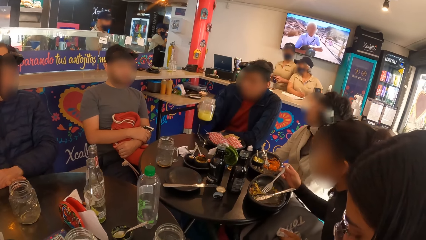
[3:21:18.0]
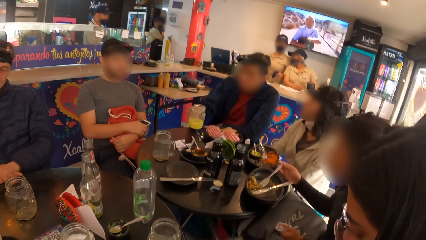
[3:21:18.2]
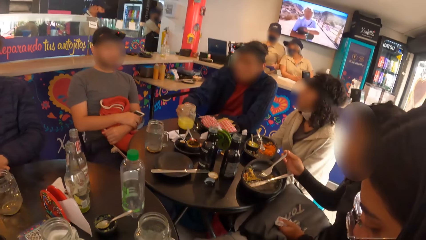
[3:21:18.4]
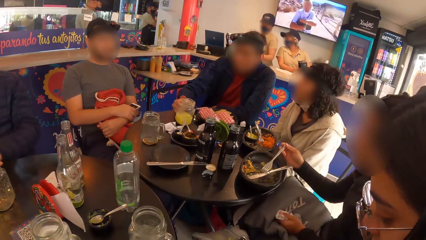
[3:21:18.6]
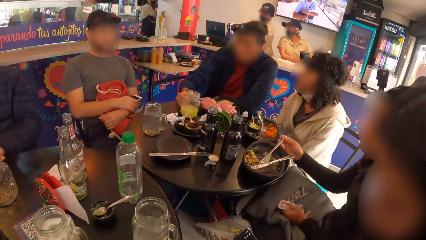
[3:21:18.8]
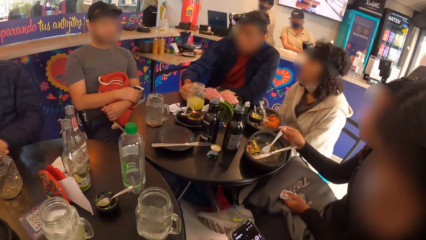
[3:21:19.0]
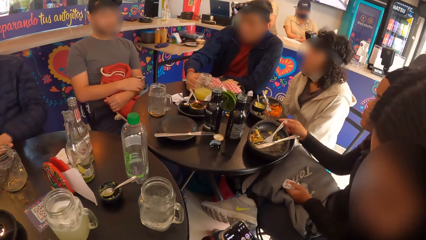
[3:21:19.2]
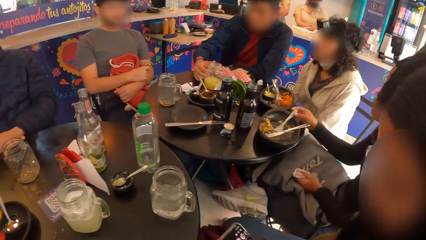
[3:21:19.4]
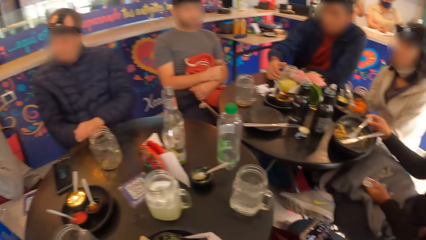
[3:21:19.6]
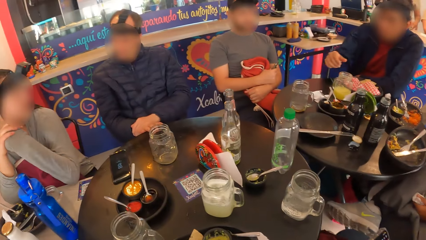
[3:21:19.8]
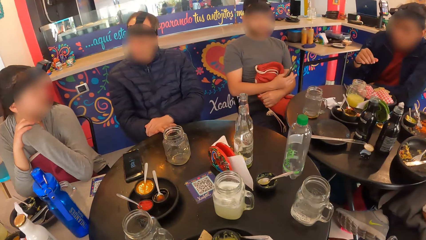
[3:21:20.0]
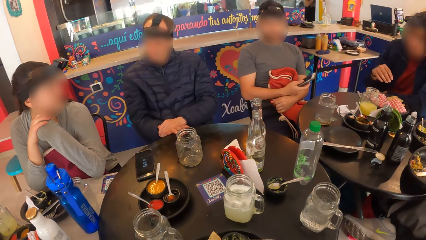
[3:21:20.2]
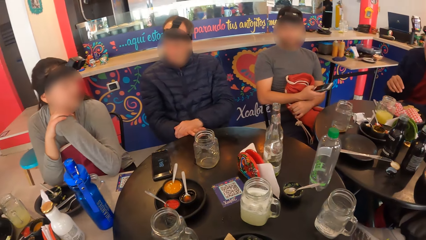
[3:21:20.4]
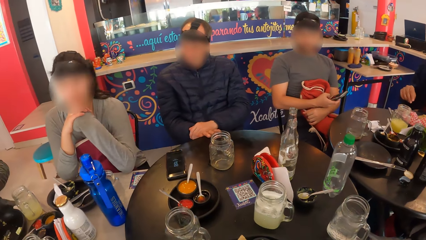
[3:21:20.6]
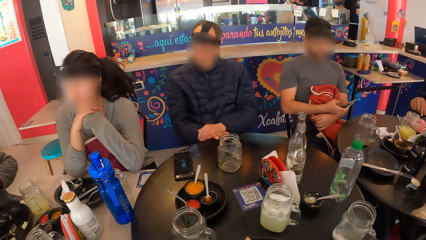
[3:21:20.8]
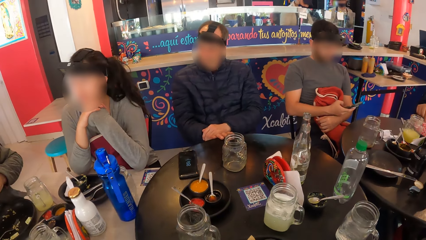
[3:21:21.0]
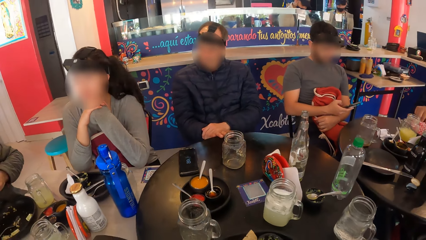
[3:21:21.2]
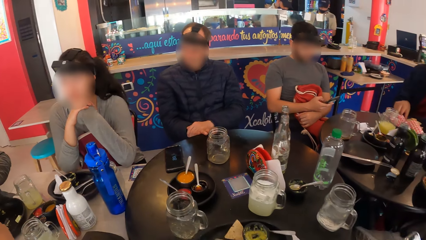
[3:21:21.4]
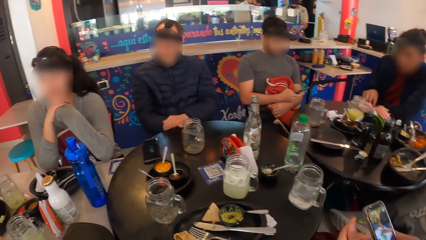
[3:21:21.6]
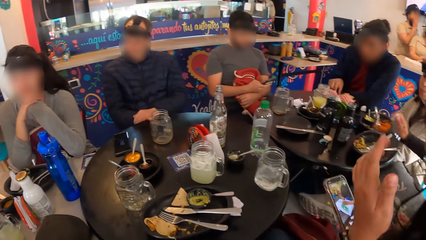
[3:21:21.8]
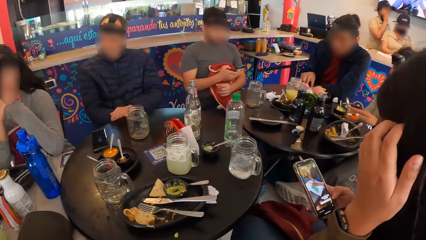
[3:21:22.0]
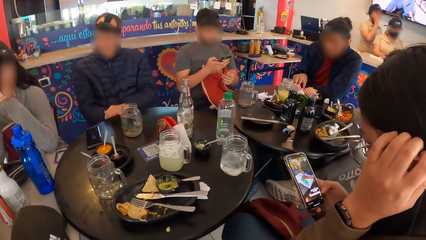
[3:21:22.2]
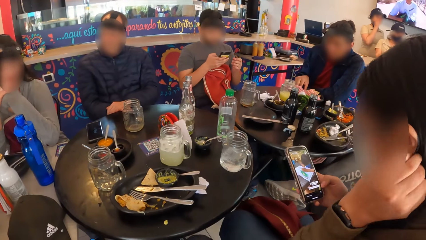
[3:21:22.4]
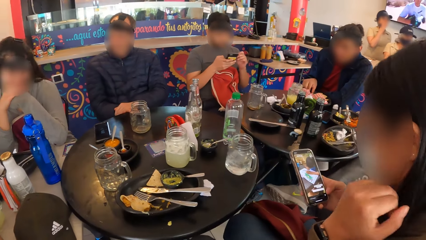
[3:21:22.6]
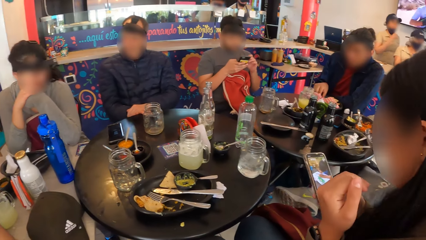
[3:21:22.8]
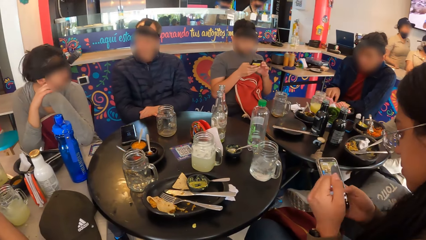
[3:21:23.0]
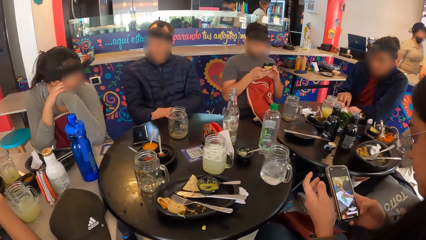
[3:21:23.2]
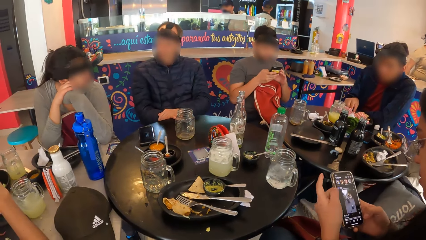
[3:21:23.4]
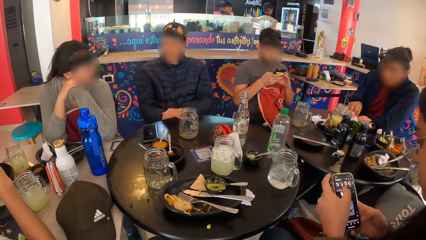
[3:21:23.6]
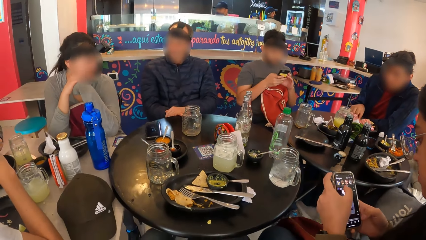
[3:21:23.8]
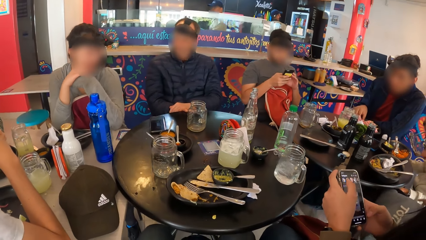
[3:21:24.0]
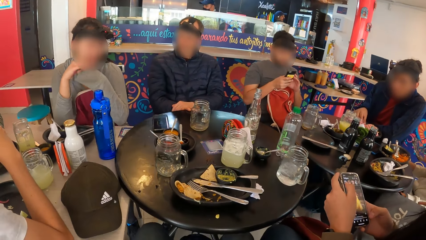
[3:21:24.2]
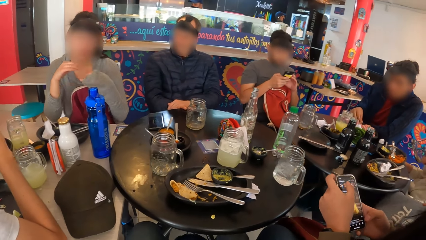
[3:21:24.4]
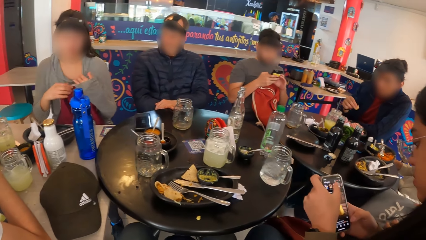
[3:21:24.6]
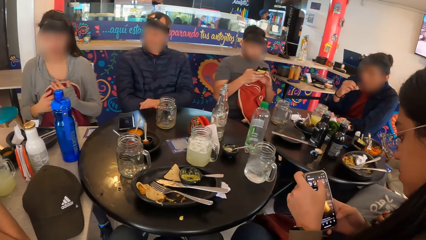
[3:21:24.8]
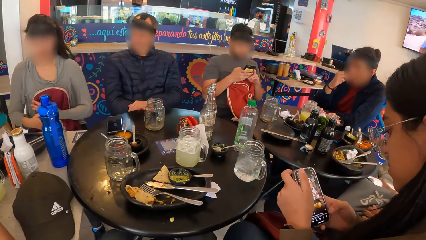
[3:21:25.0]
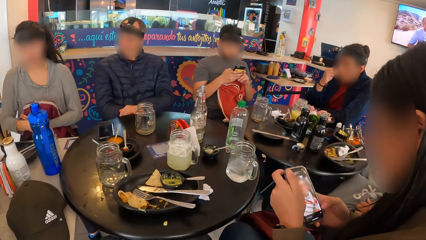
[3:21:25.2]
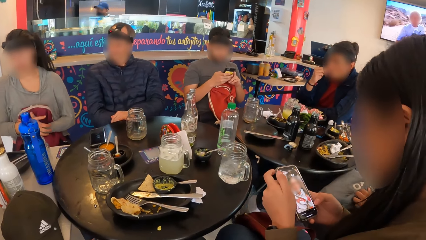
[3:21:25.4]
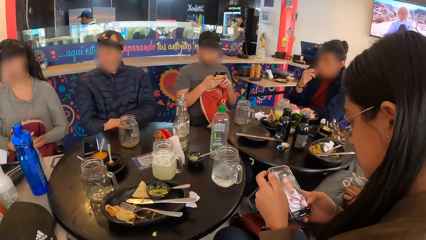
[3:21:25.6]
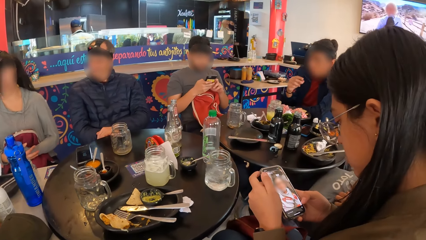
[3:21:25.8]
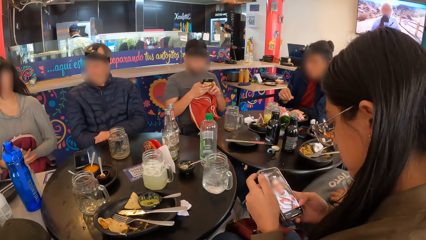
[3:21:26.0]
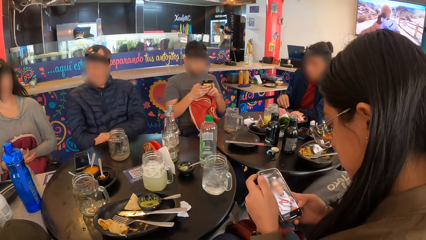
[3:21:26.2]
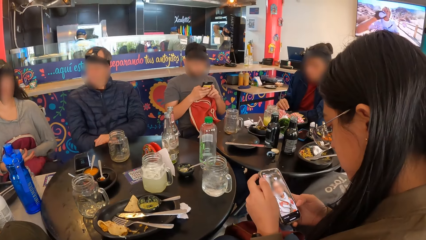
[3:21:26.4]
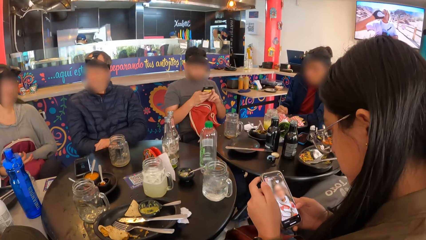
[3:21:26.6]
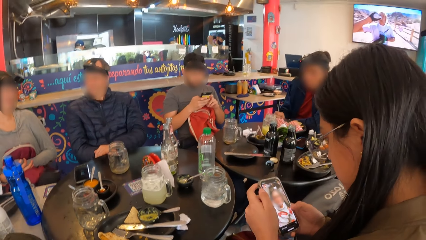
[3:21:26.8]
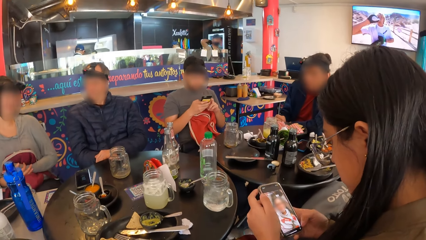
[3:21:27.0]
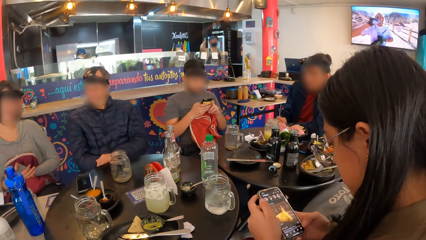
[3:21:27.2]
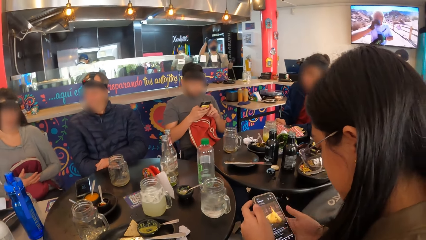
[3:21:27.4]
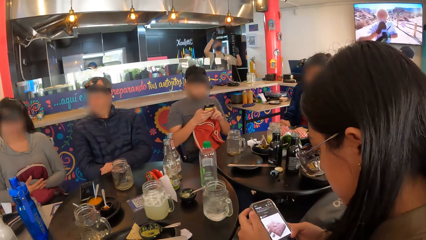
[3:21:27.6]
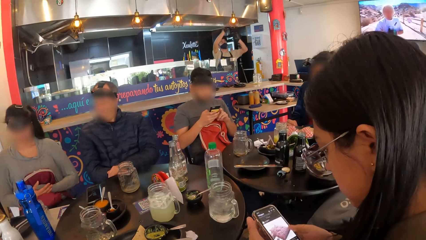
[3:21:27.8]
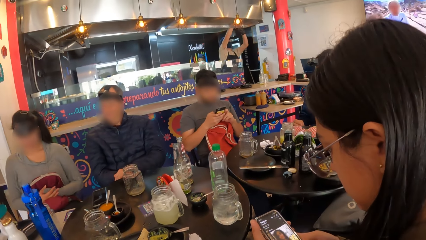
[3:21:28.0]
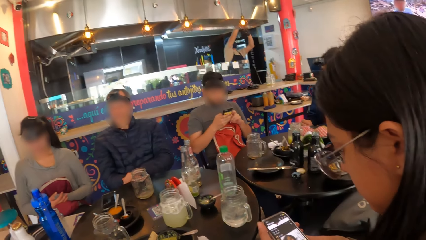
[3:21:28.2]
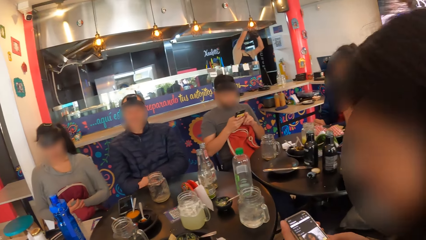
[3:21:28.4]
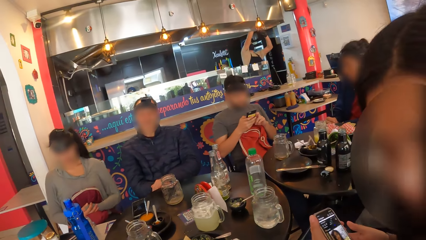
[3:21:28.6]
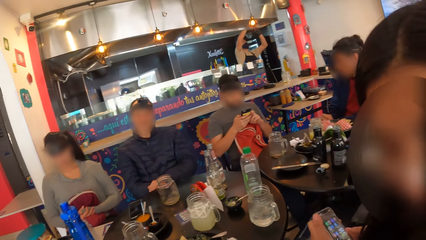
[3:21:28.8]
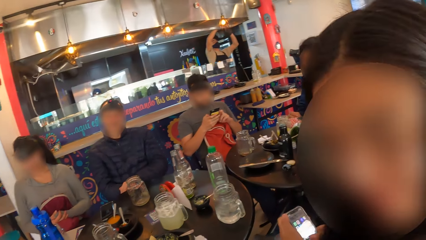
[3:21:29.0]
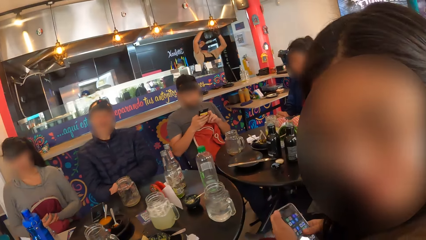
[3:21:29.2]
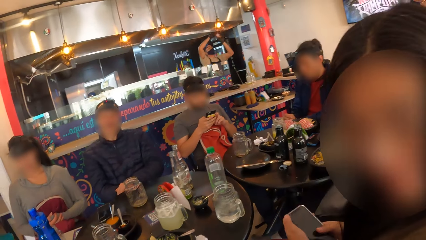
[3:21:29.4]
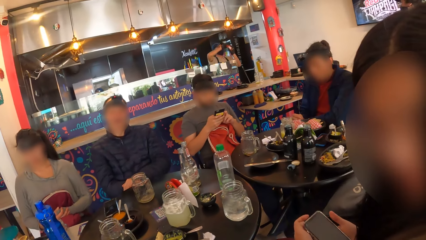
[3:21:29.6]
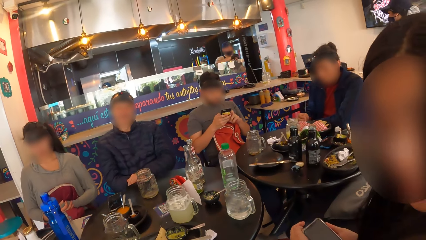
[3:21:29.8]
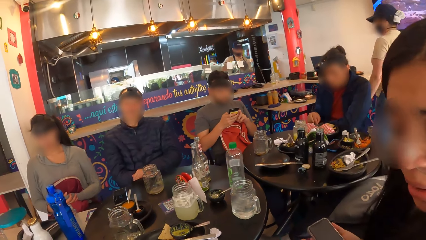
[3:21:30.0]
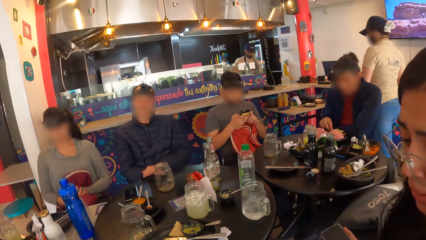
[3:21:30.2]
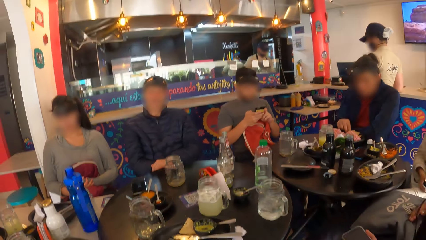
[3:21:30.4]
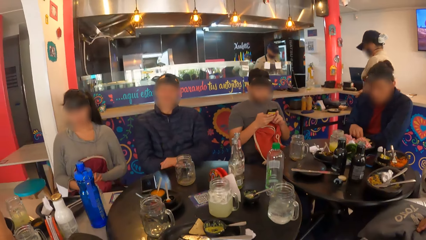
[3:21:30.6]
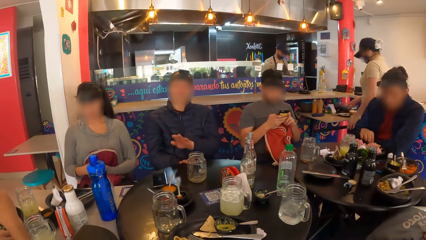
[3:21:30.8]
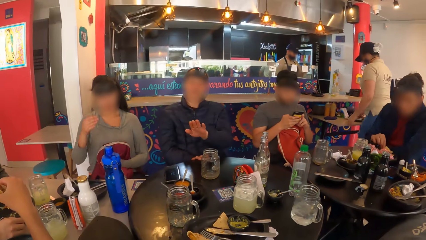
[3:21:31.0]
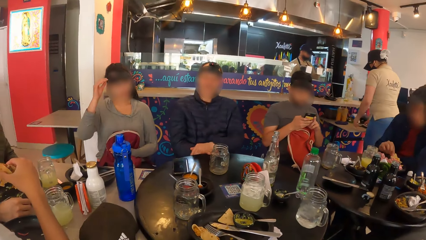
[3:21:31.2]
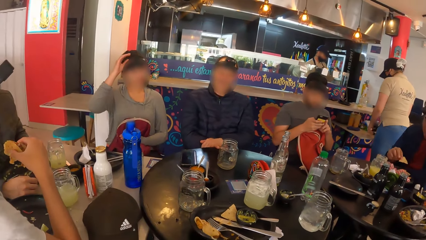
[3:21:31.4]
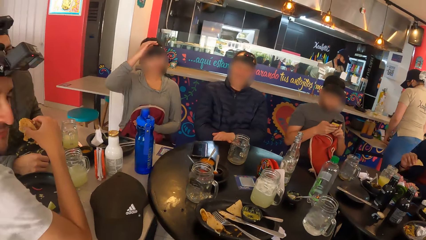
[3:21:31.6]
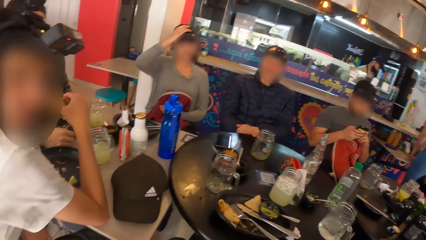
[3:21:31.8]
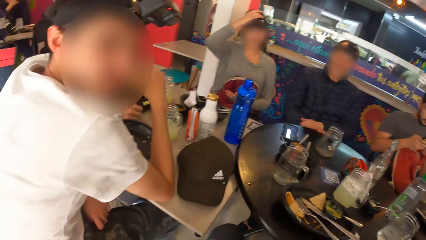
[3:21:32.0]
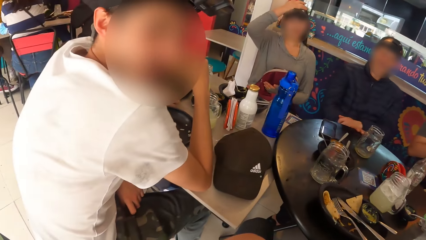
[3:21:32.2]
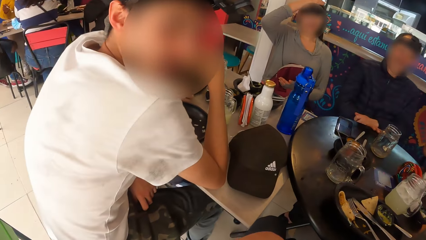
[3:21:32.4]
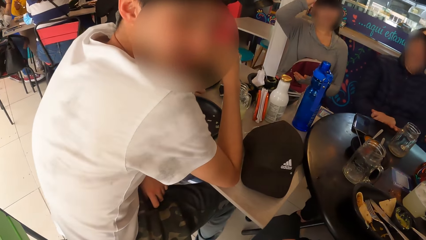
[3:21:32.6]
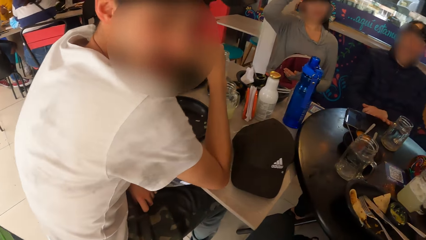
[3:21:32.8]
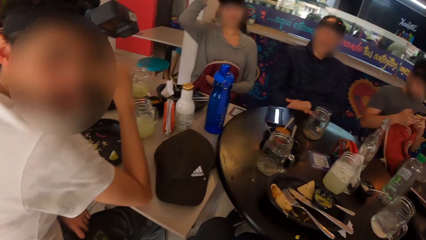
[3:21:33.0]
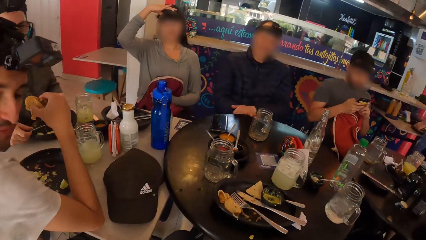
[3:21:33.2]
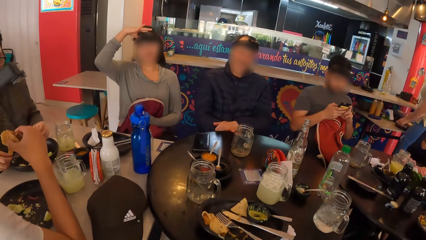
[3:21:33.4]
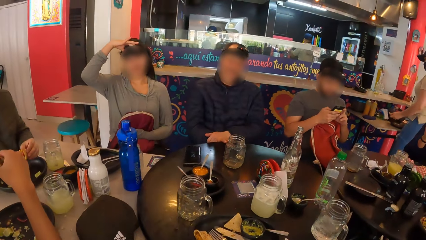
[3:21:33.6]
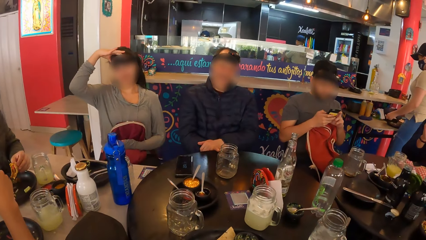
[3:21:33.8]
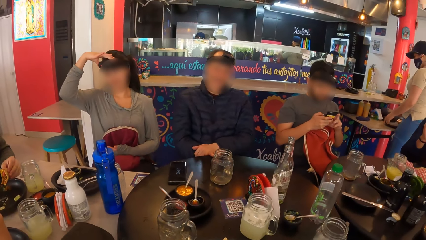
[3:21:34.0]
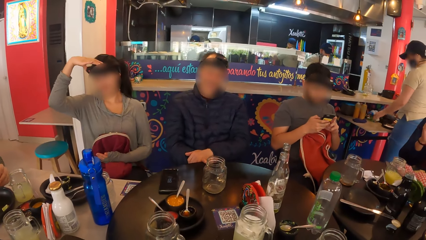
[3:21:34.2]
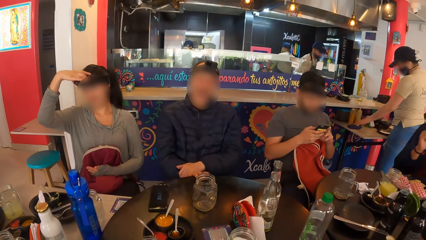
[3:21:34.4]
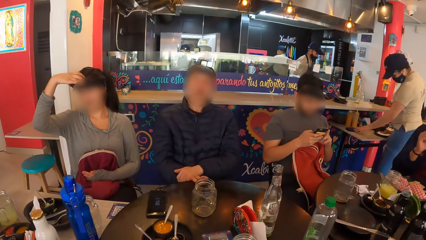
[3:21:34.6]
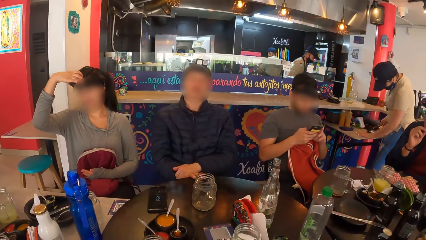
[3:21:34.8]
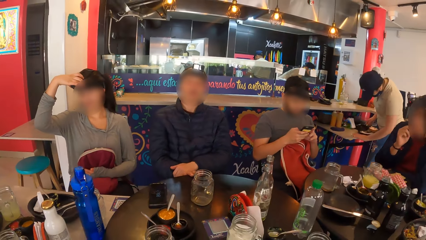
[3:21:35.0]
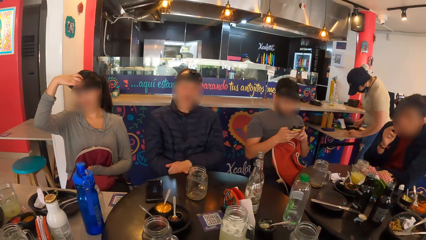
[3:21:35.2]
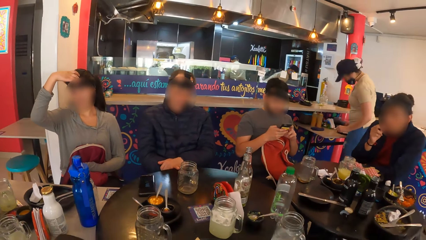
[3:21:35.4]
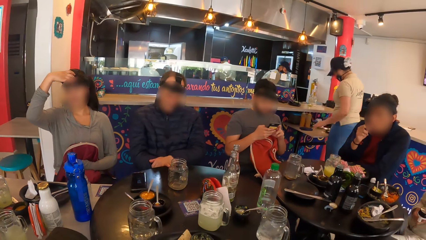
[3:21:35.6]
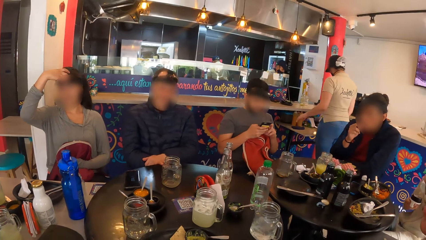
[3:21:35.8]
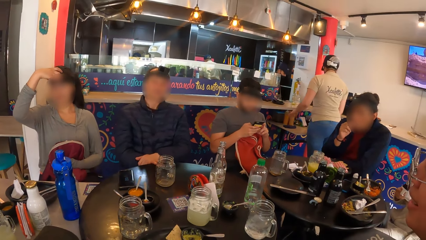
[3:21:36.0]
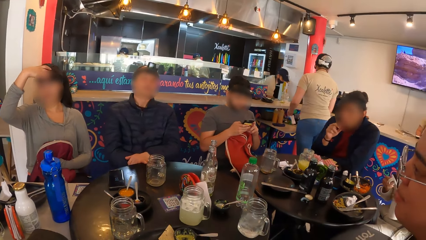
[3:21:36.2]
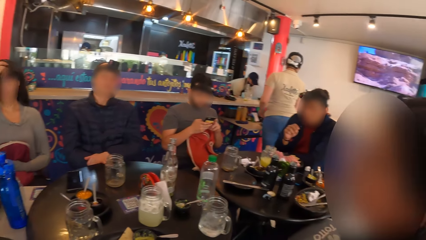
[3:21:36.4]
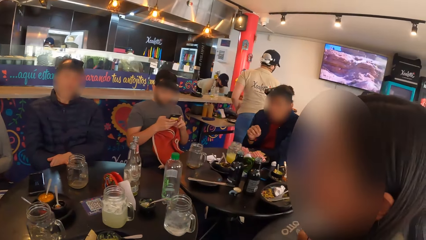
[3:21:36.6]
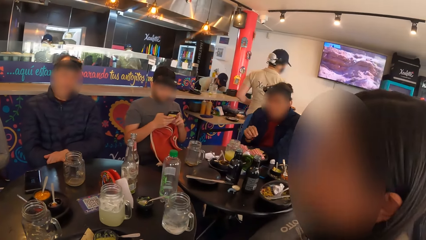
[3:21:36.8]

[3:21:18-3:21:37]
A man drops the cup of juice from the table with his right hand. A woman operates the mobile phone with her left hand. Another woman drops the fork in the plate on the table with her right hand. Another man operates the mobile phone with his right hand. The first man picks a chip from the plate on the table with his right hand. The first woman operates the mobile phone with her right hand. The second woman drops the tissue on the plate on the table with her right hand. The first woman straightens the hair. The second man operates the mobile phone with both hands. The first woman operates the mobile phone with both hands. The first man eats the chips with his right hand. The camera wearer interacts with the first woman. The first woman passes the mobile phone to her right hand from her left hand. The first man picks a chip from the plate on the table with his right hand. A third man interacts with the camera wearer. A third woman adjusts camera glasses on her head with her right hand. The camera wearer looks around. They interact with the third man and look around. The third man holds a pie with his right hand.
